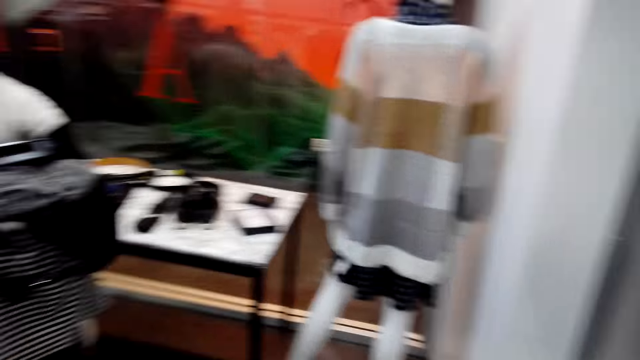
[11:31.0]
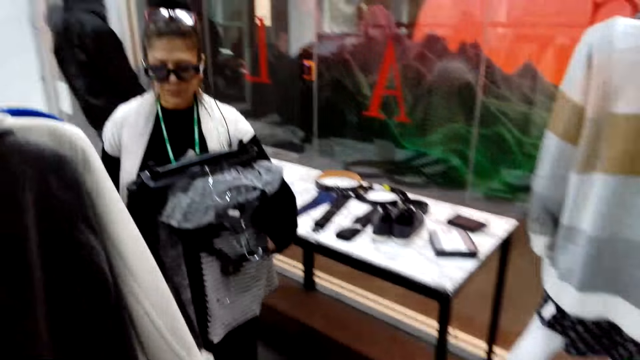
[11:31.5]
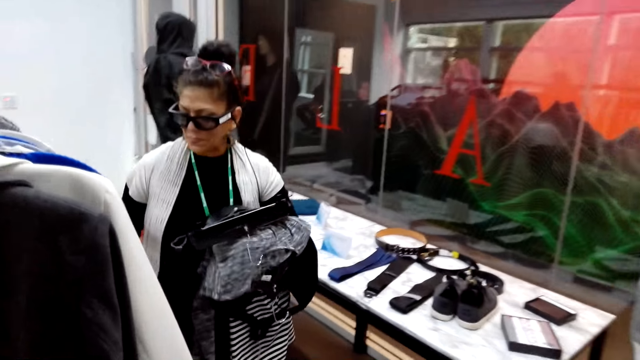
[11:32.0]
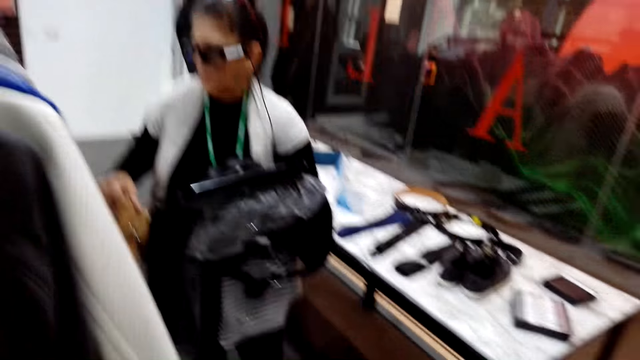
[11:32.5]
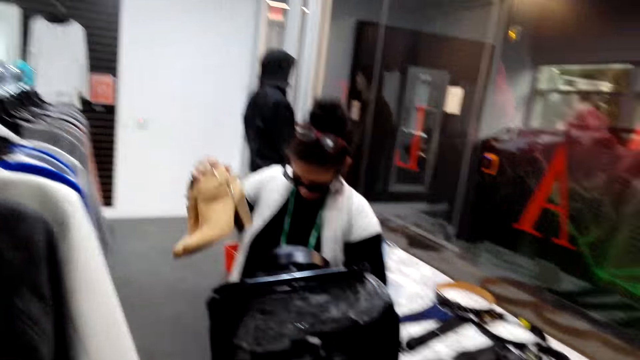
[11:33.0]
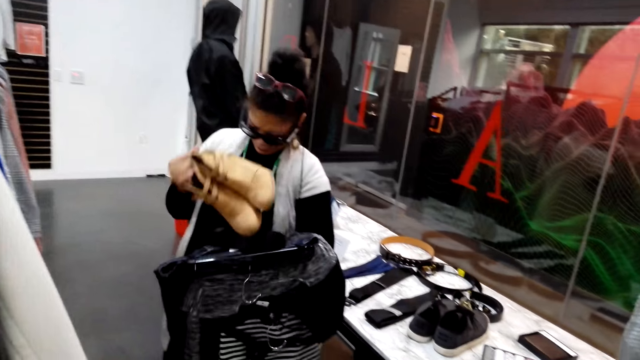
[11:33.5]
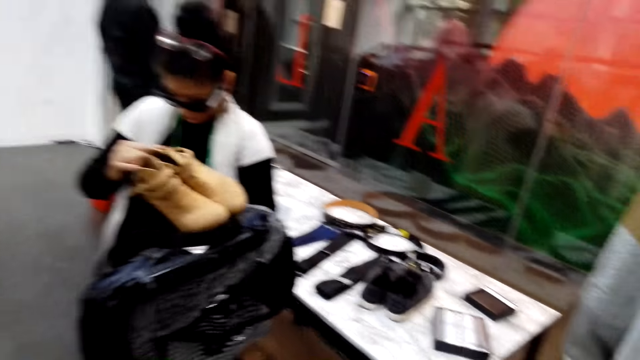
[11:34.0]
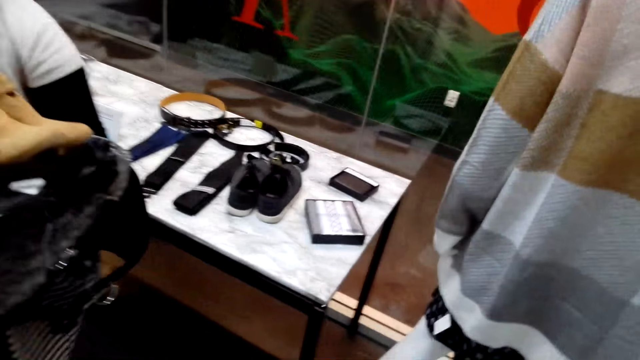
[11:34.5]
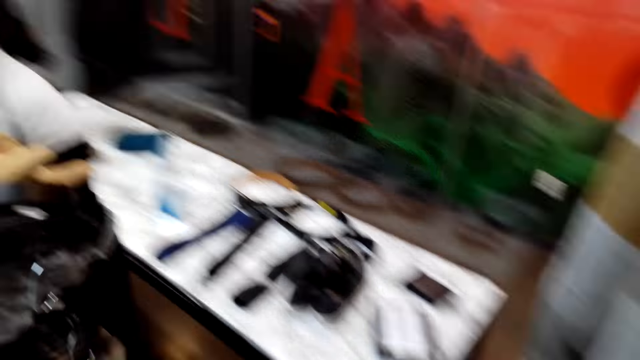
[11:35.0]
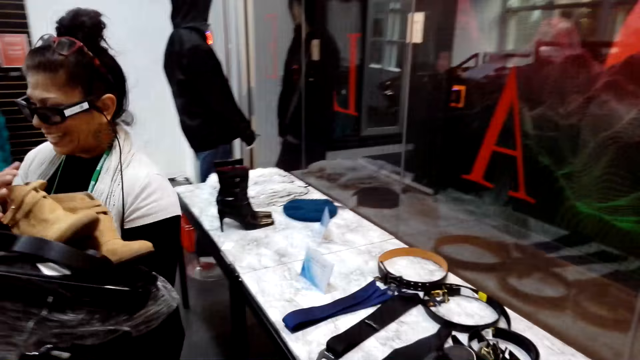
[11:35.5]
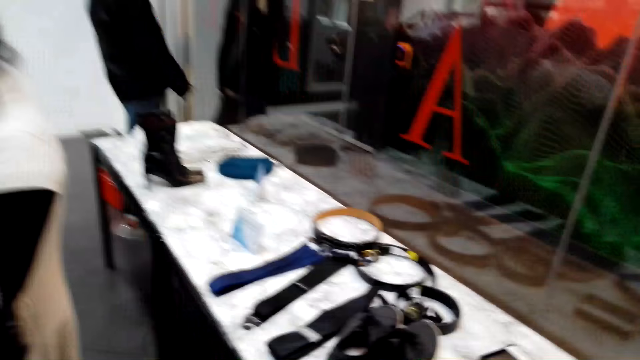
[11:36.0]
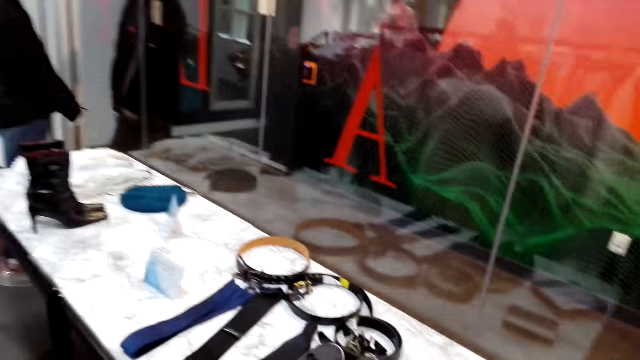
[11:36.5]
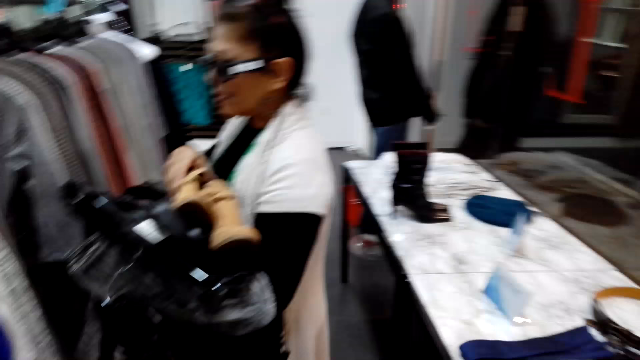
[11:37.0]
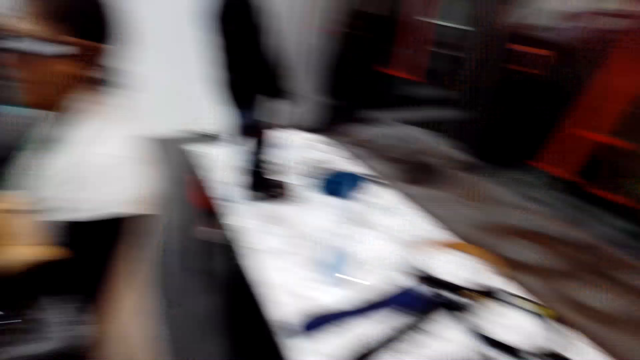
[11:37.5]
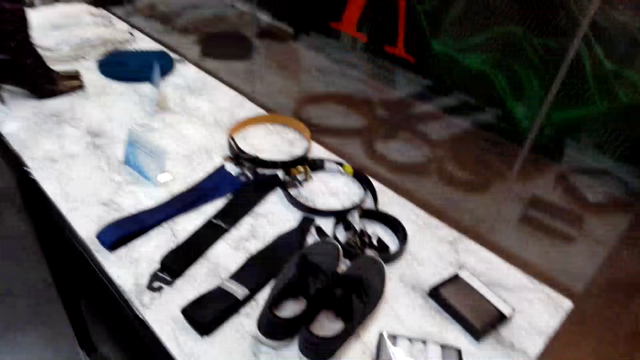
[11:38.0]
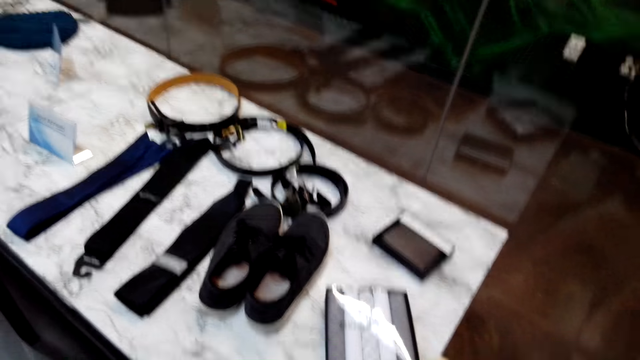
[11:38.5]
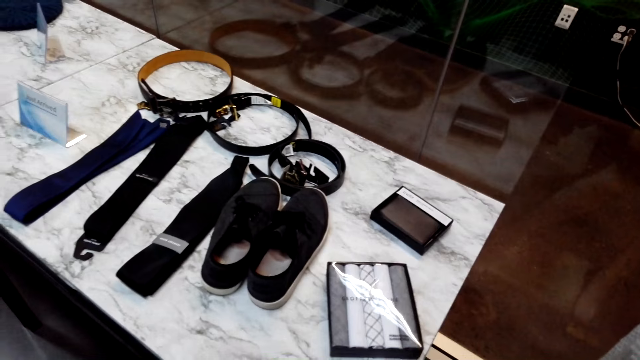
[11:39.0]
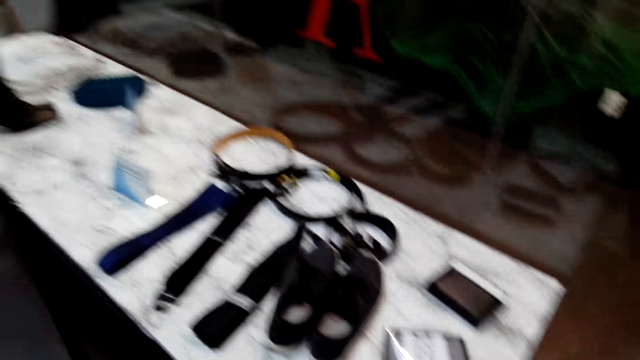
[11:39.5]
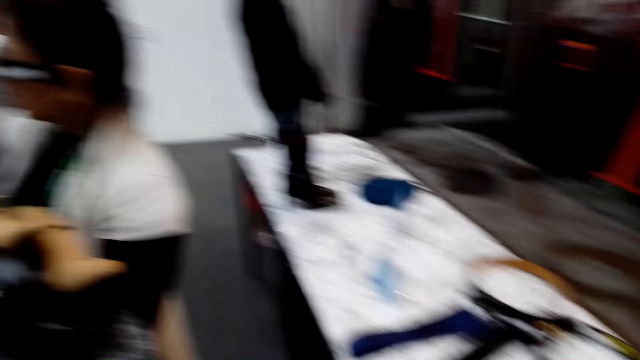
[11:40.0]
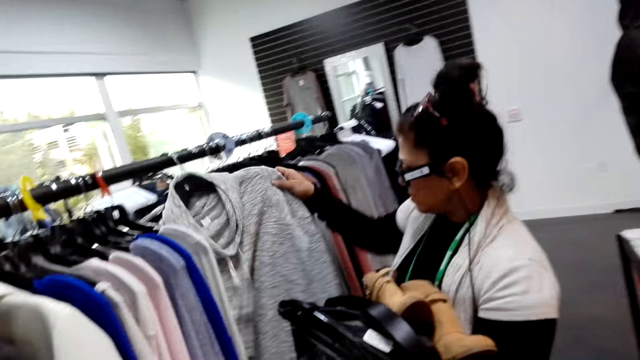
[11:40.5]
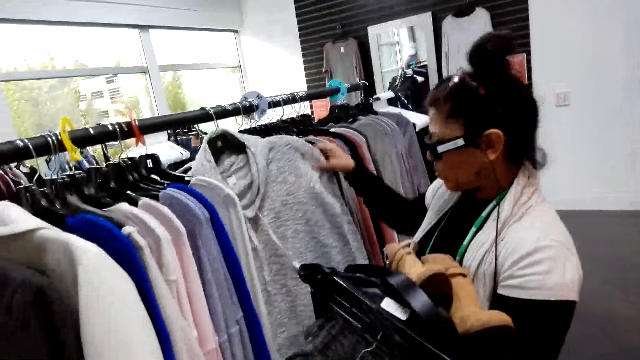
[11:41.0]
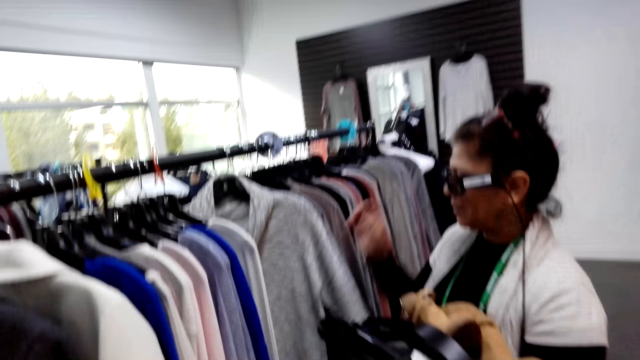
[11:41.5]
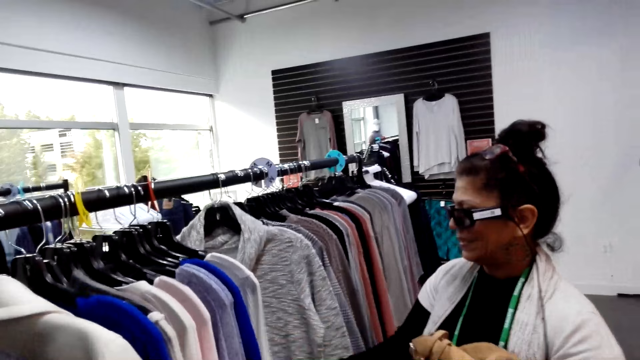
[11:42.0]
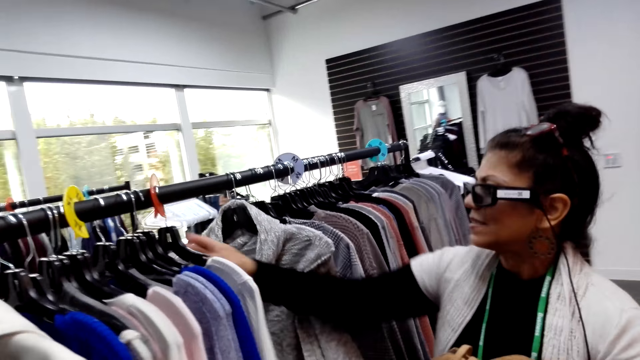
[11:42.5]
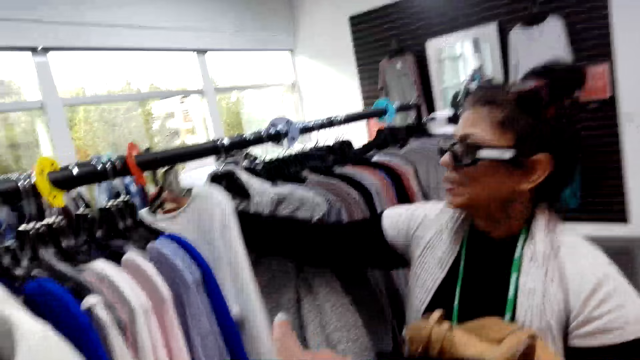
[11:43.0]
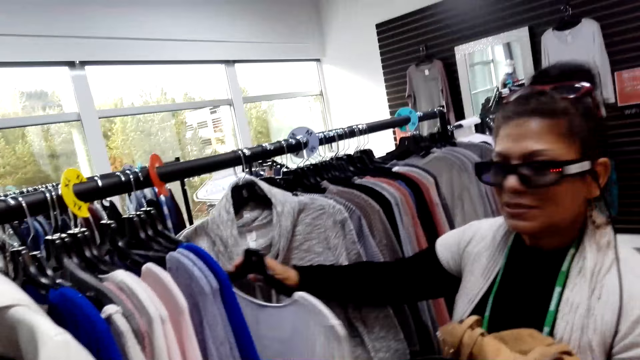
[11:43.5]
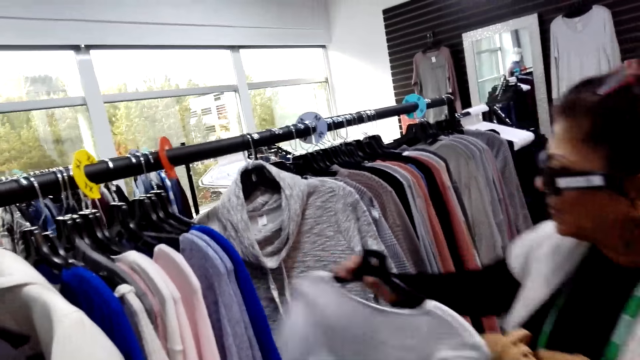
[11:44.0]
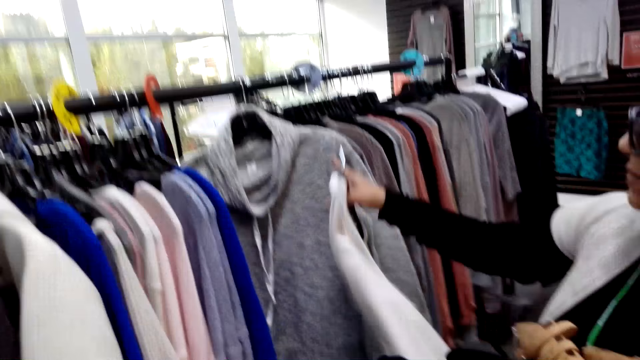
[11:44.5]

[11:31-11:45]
A woman places boots on the arm. The woman holds a pair of shoes. The camera wearer turns to the side. They look around. The woman holds a cloth on a hanger. The woman examines clothes on the clothing display rack.

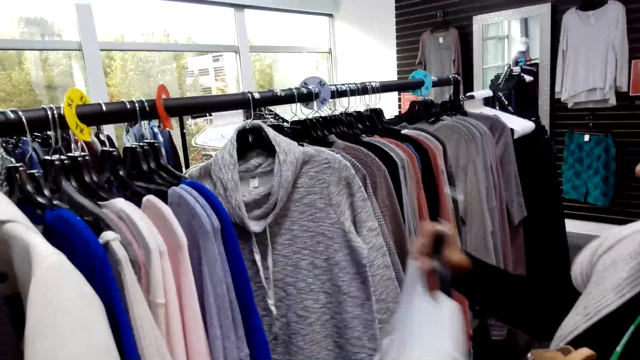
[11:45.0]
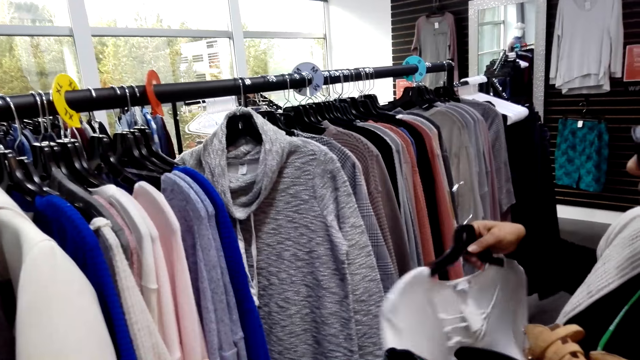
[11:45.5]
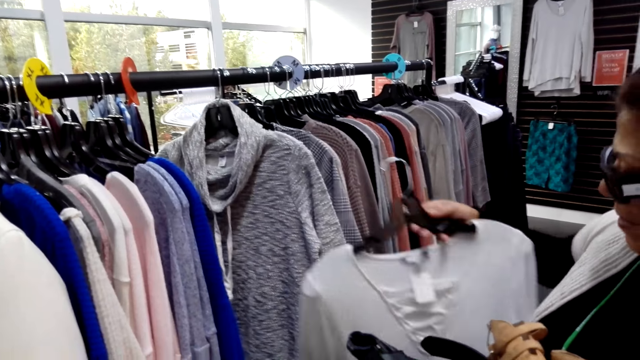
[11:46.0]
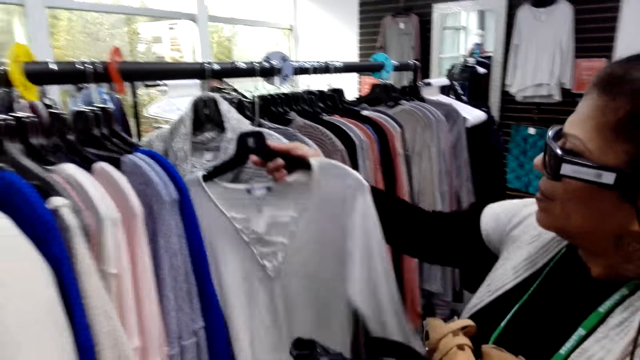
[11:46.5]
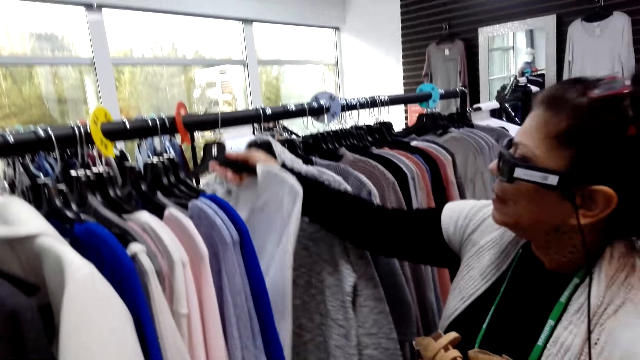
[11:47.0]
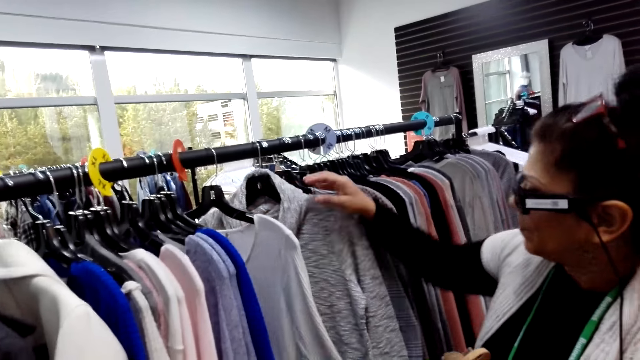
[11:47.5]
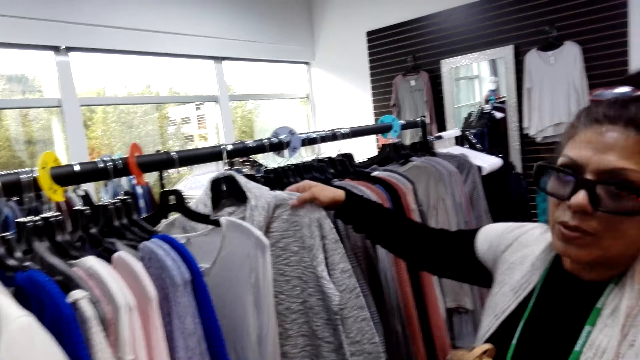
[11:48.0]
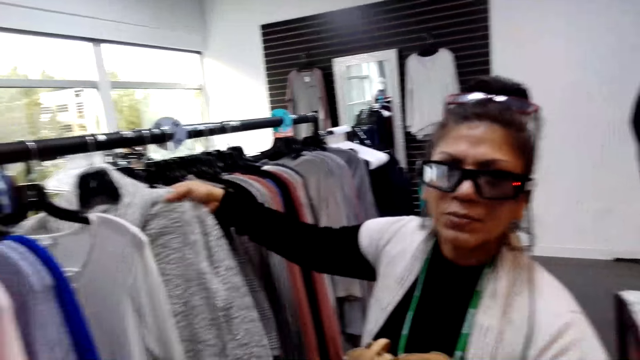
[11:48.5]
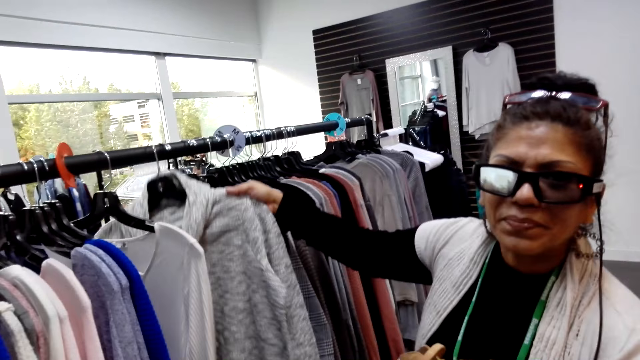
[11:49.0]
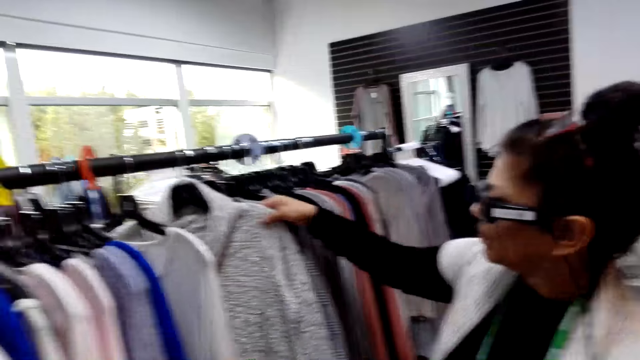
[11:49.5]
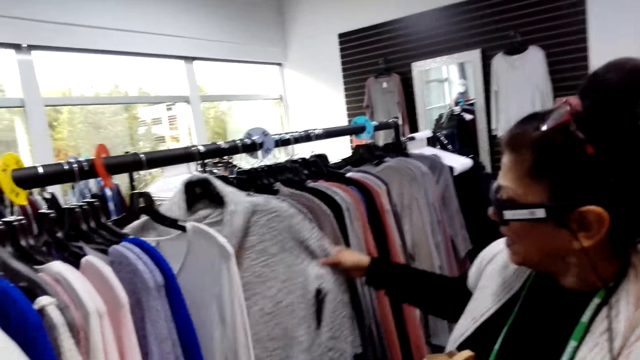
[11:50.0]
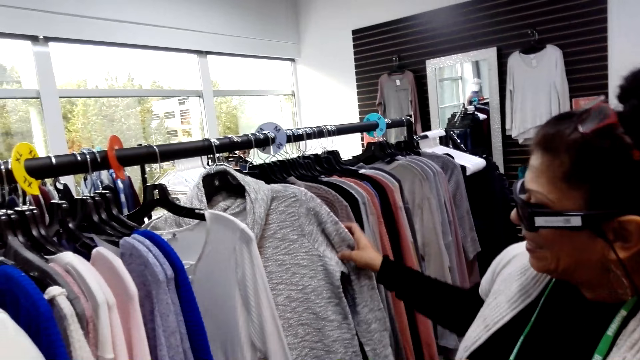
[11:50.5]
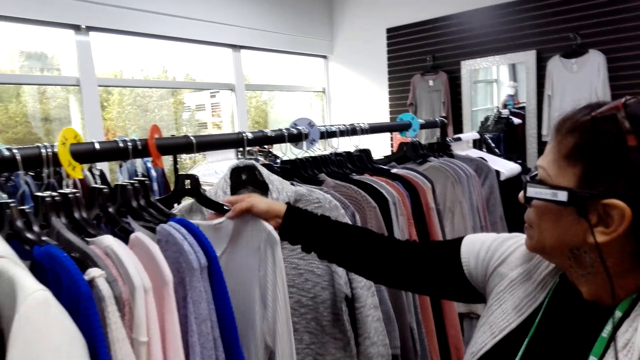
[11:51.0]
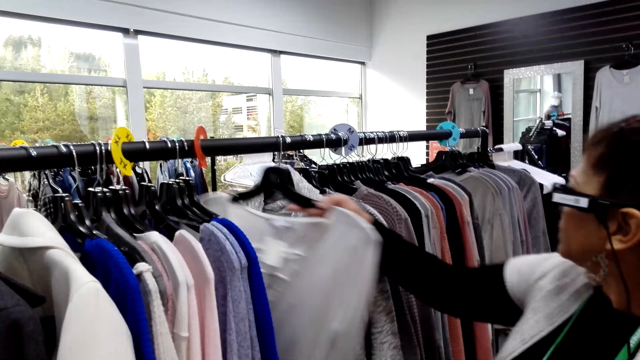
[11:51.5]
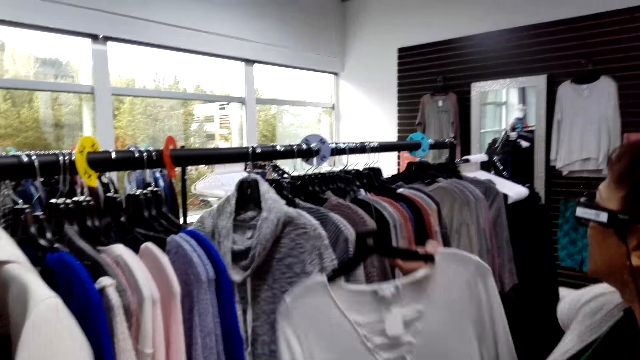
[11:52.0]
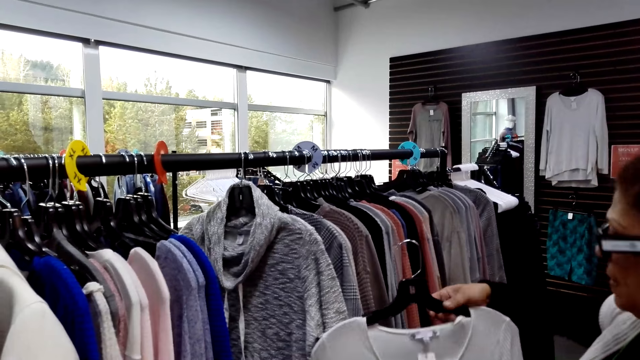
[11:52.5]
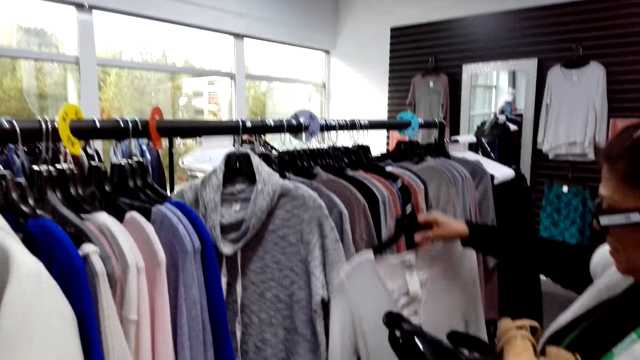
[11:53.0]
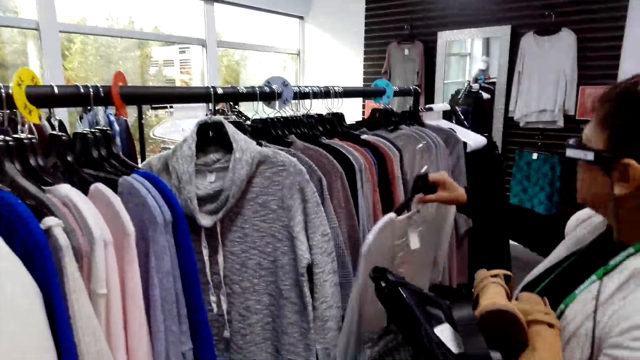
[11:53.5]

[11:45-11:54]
The camera wearer turns to the side. A woman holds a cloth on a hanger. The woman picks up the cloth from the clothing display rack.
